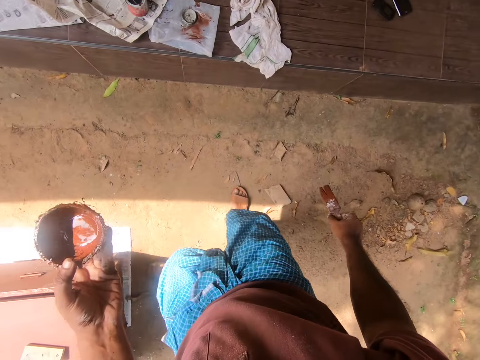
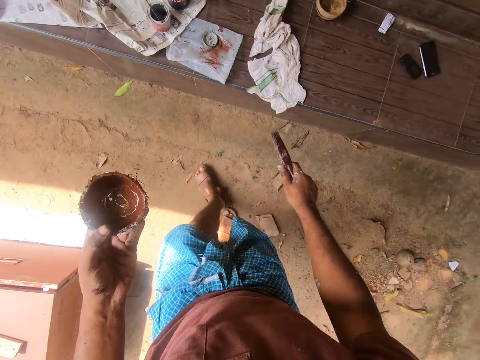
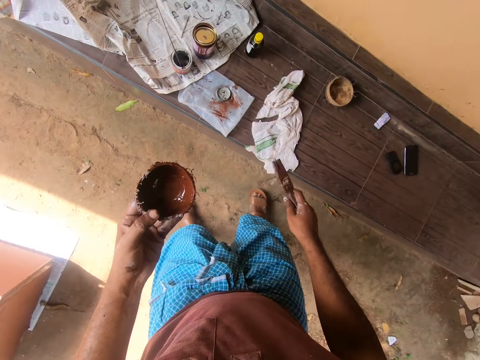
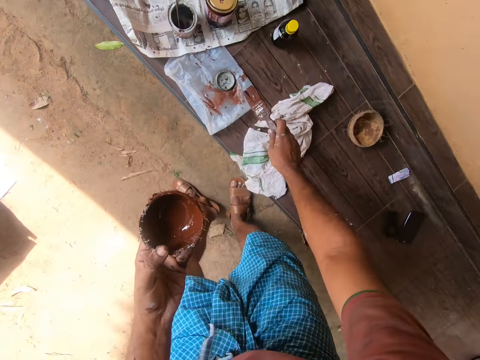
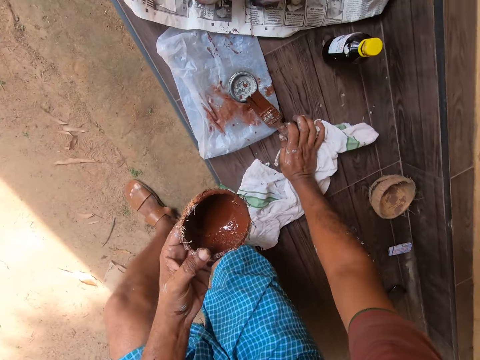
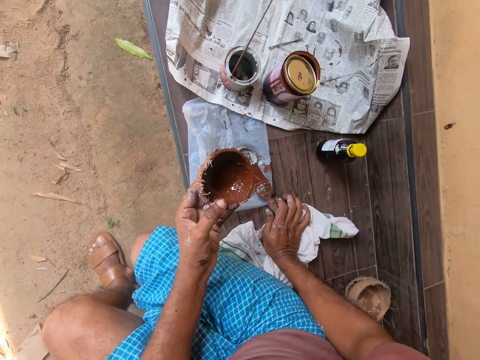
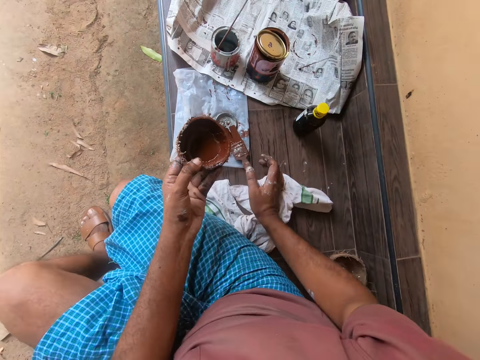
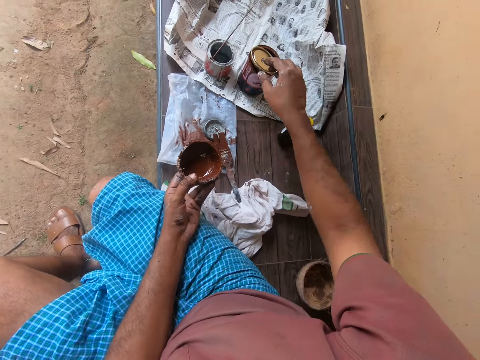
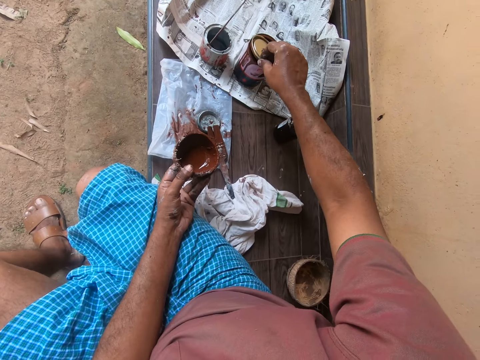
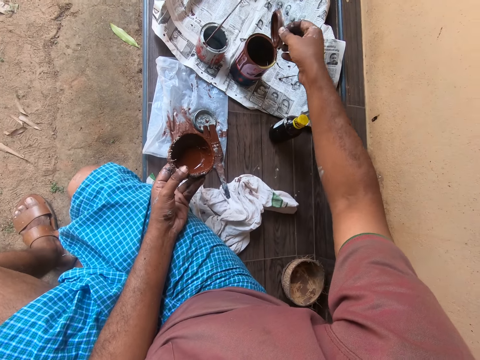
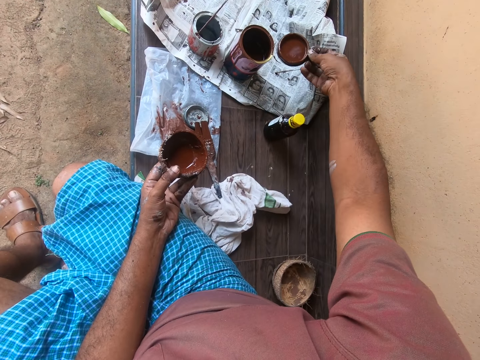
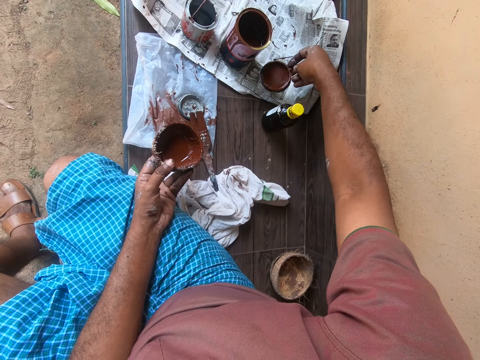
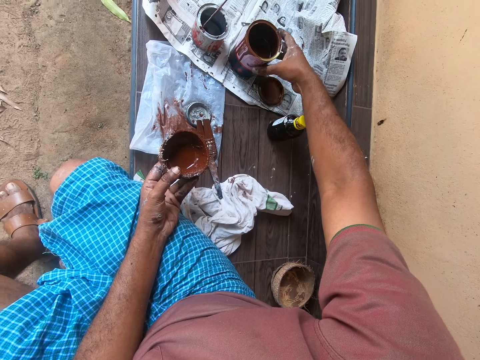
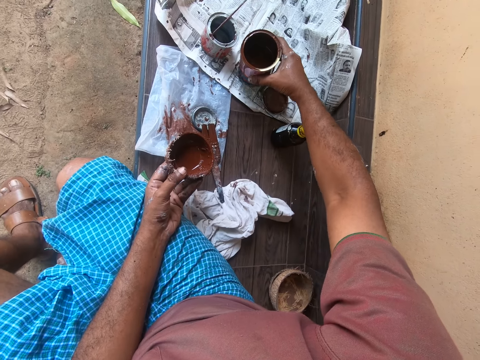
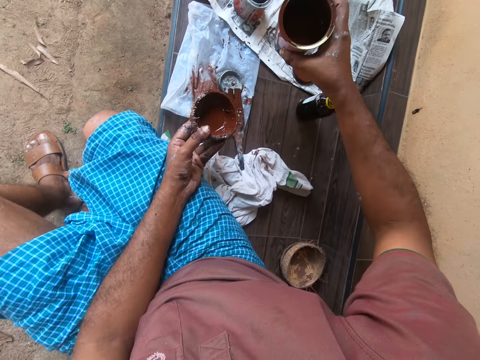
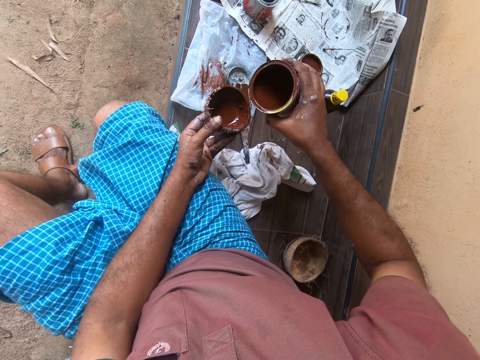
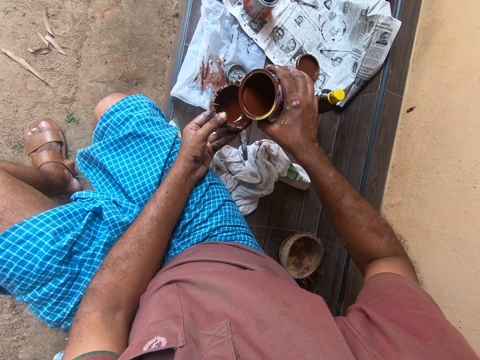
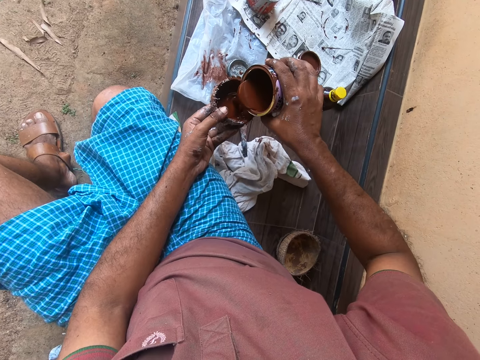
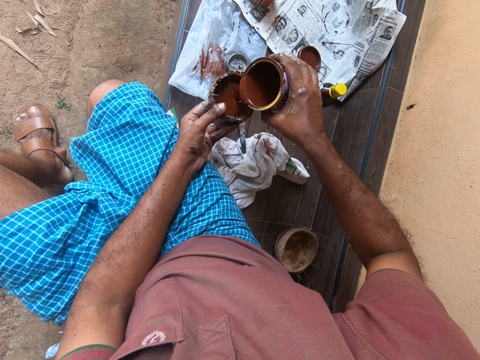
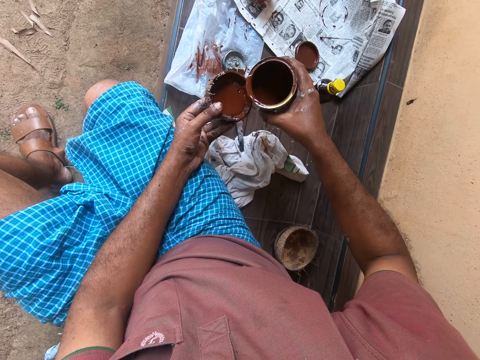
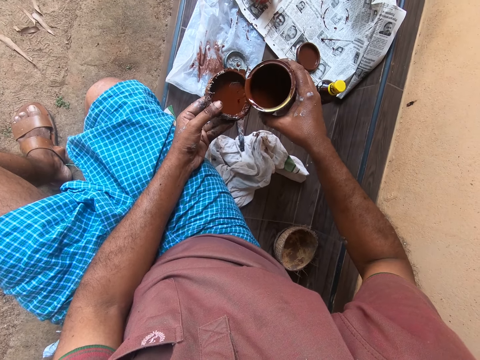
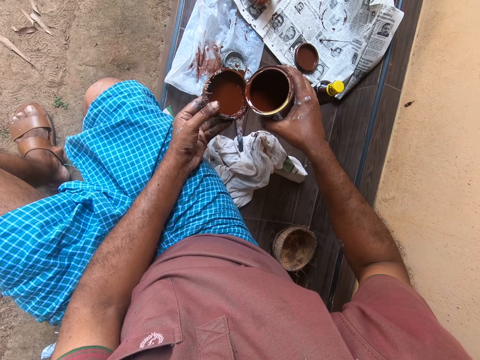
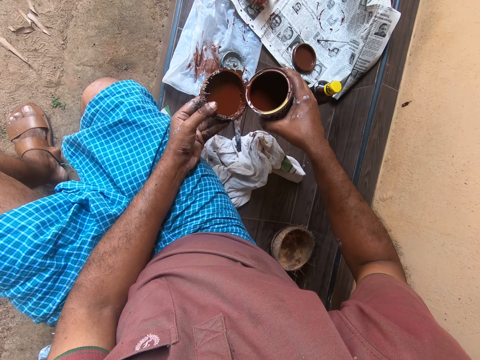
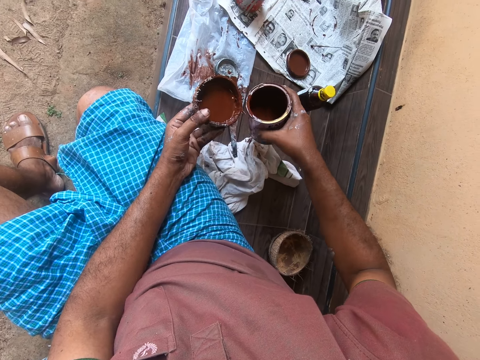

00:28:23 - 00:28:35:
The camera wearer walks towards a bench. He sits on the bench. He places the paintbrush on the bench. He opens a paint container with his right hand. He drops a lid on the paper. He picks up the paint container with his right hand. He pours some quantity of paint into the paint container with his hand.

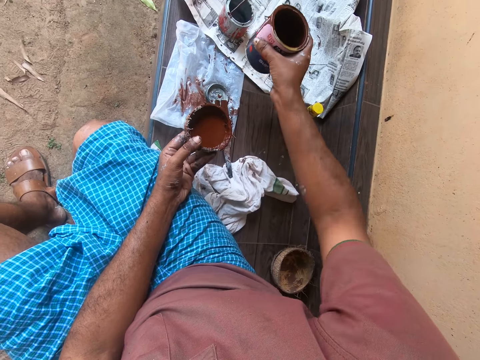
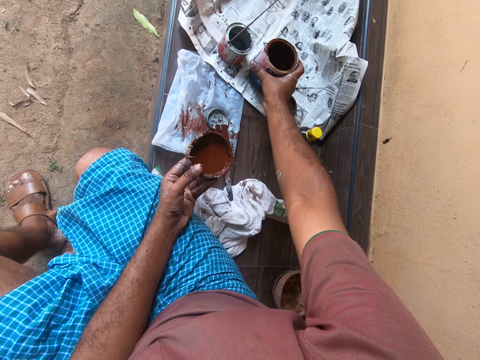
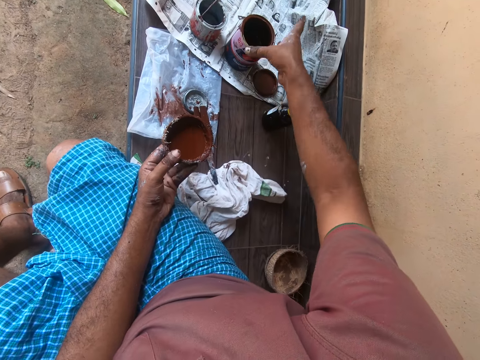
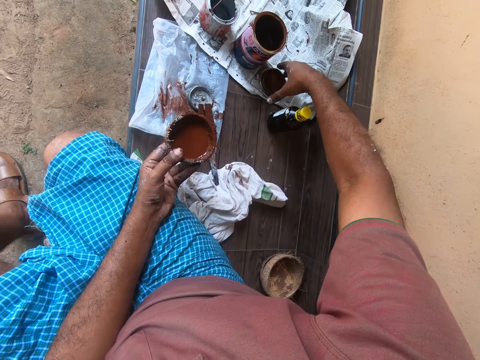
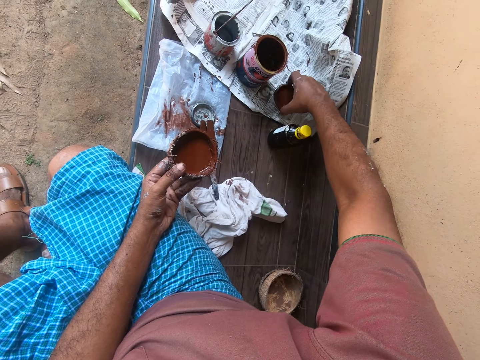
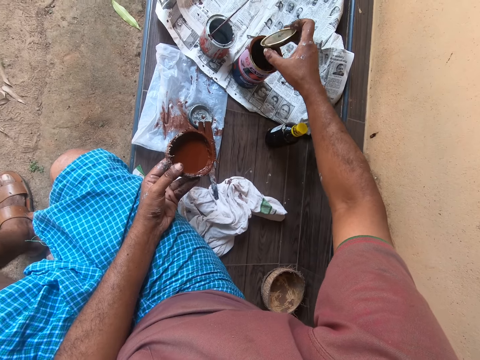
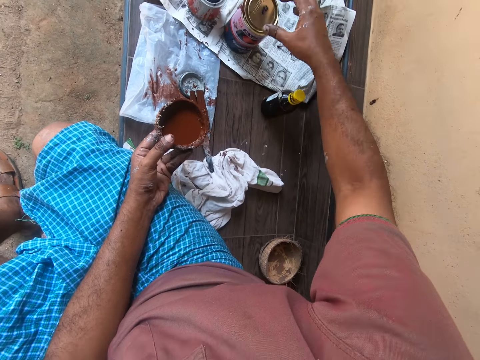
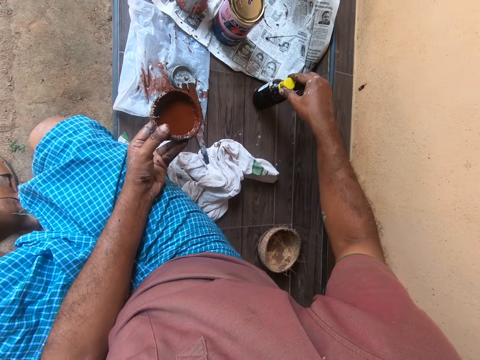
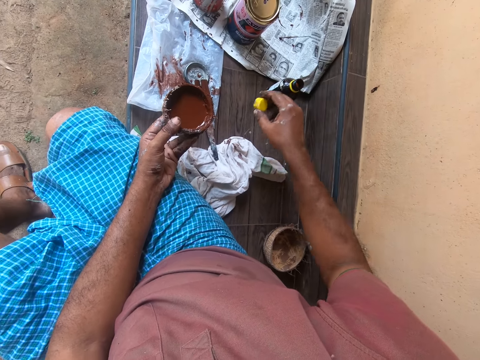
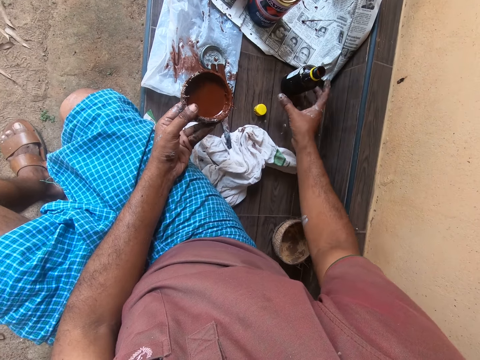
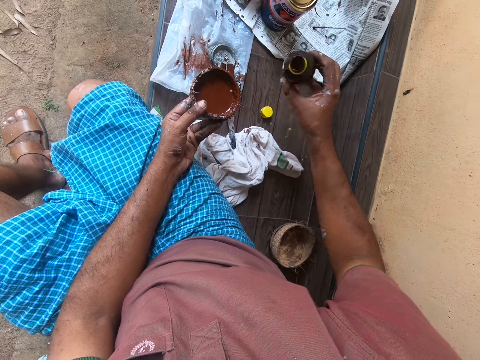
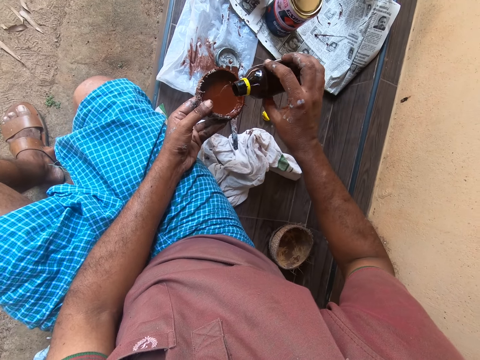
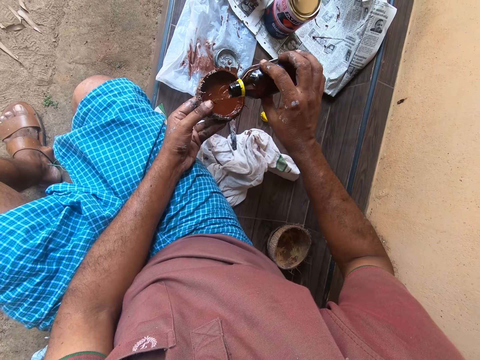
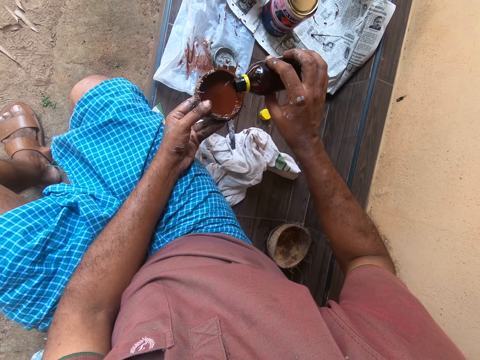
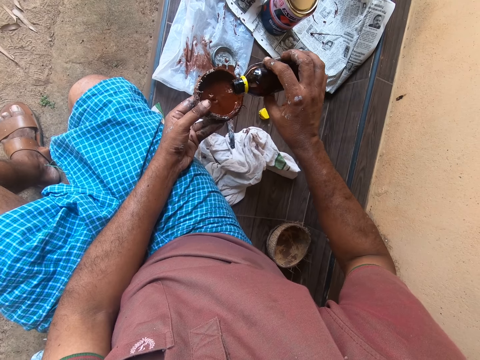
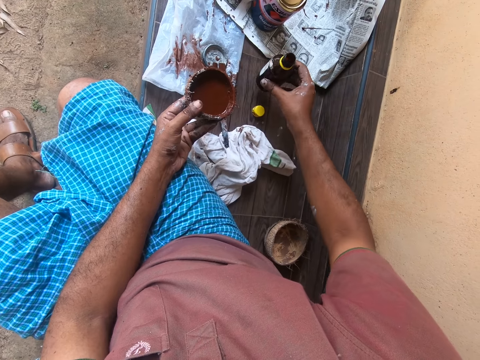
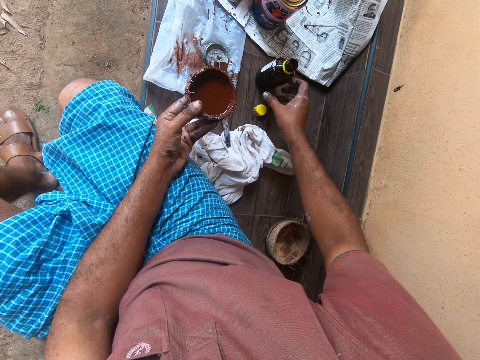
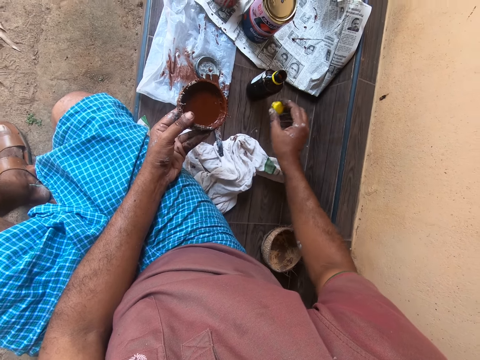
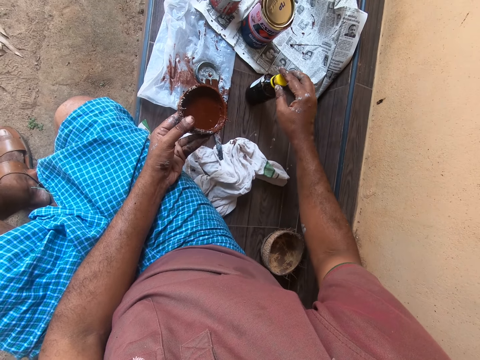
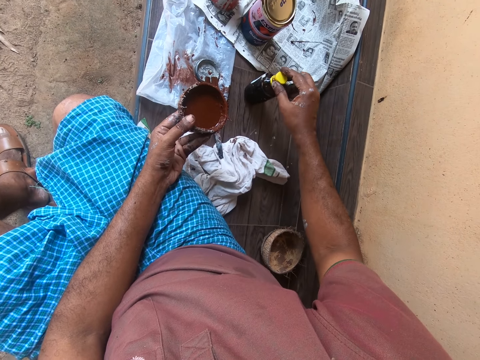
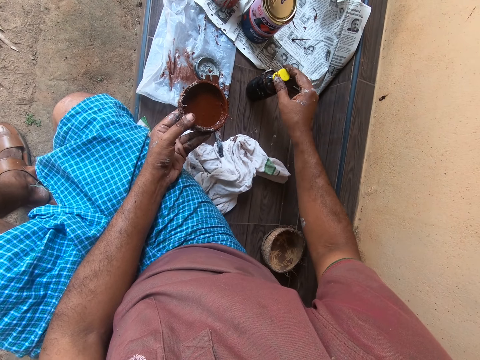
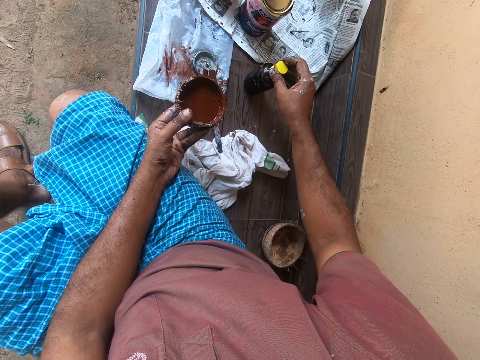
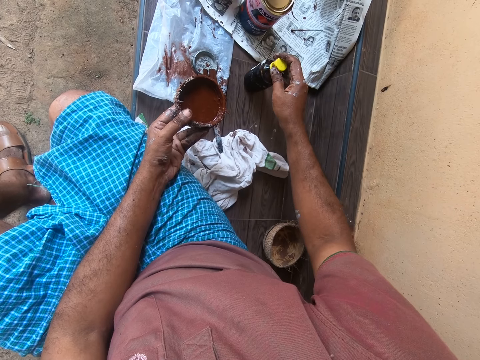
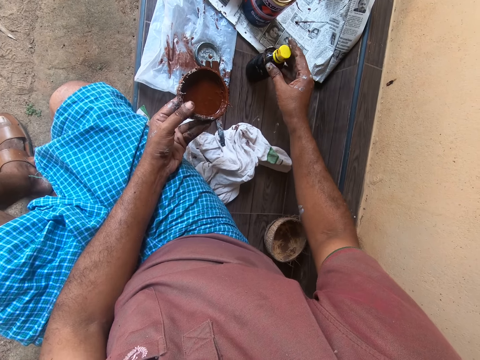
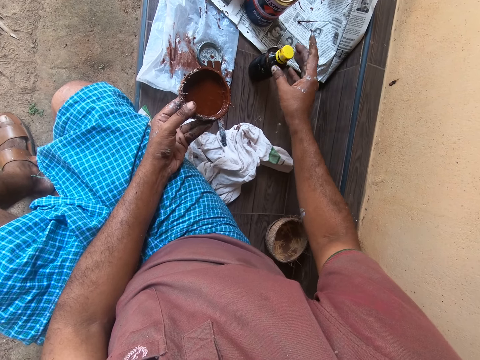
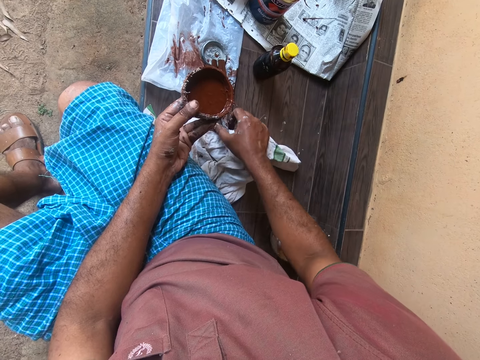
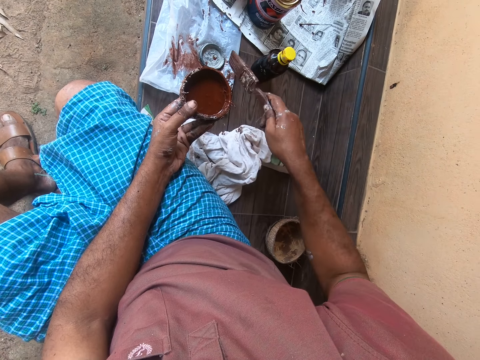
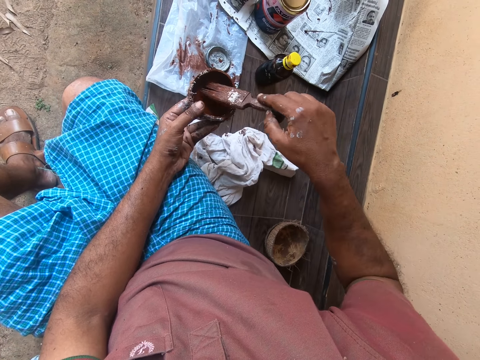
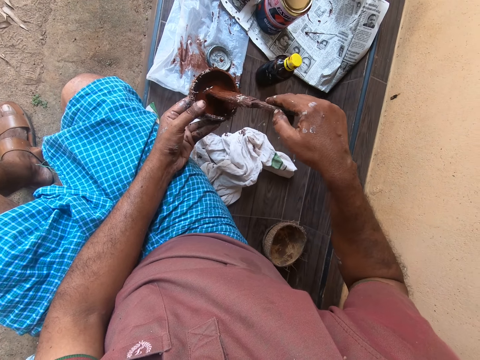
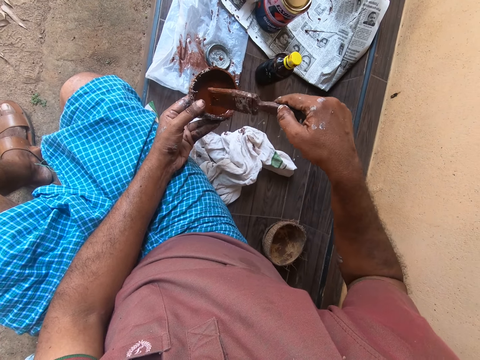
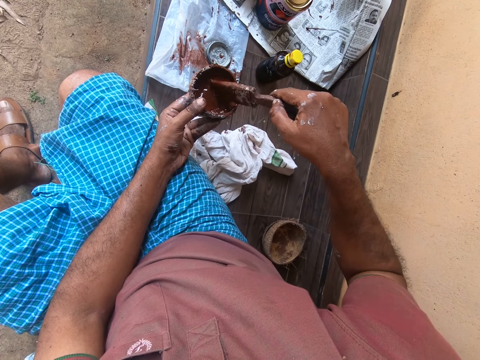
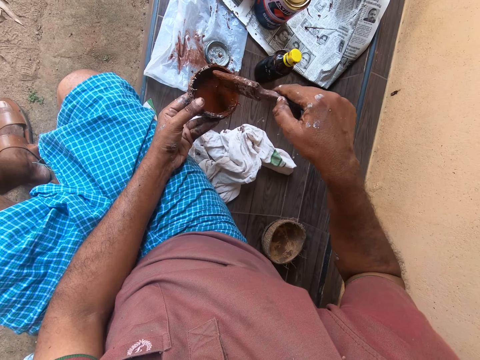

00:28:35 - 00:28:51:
The camera wearer places the paint container on the bench with his right hand. He picks up the paint container lid from the bench with his right hand. He covers the paint container on the bench with his right hand. He opens a bottle of thinner with his right hand. He places the bottle cover on the bench with his right hand. He picks up the bottle of thinner with his right hand. He pours some quantity of thinner into the paint container filled with paint from the bottle of thinner with his hand. He places the bottle of thinner on the bench with his right hand. He picks up the bottle cover from the bench with his right hand. He covers the bottle of thinner with his right hand. He picks up the paintbrush from the bench with his right hand. He mixes the content in the paint container with the brush in his right hand. He dips the brush in the paint. He dips the brush in the paint again.
